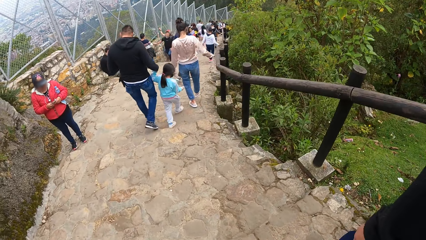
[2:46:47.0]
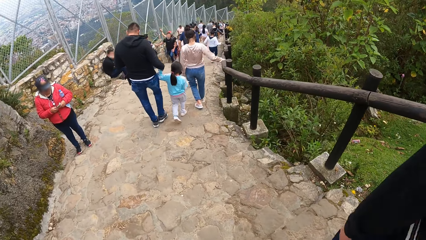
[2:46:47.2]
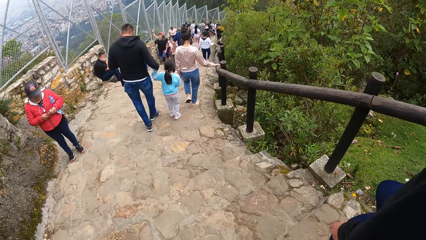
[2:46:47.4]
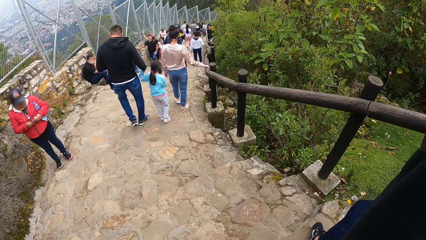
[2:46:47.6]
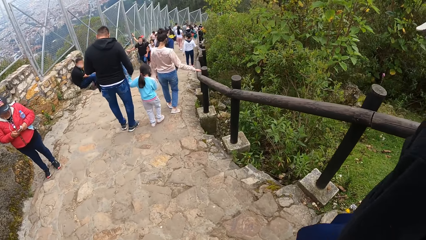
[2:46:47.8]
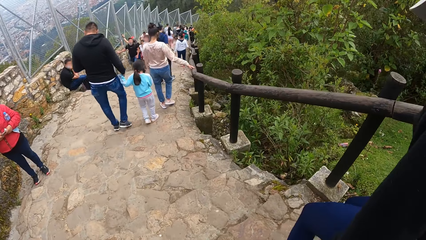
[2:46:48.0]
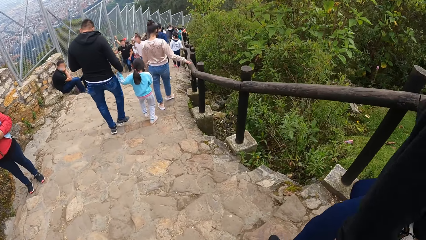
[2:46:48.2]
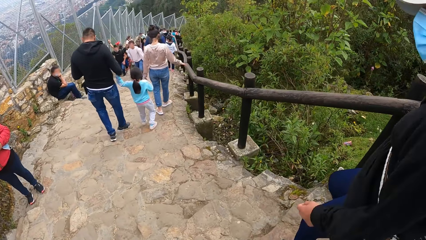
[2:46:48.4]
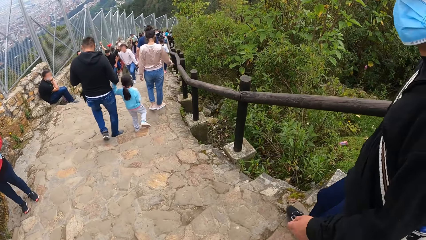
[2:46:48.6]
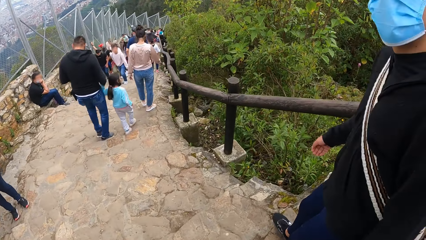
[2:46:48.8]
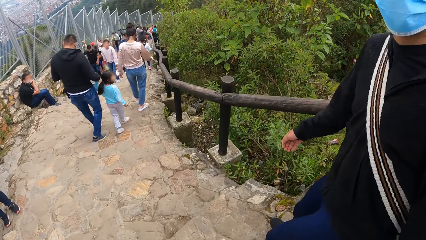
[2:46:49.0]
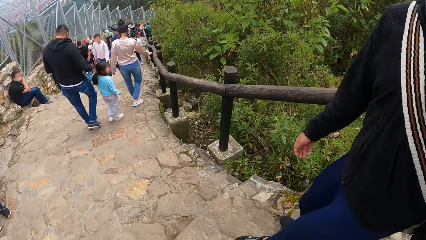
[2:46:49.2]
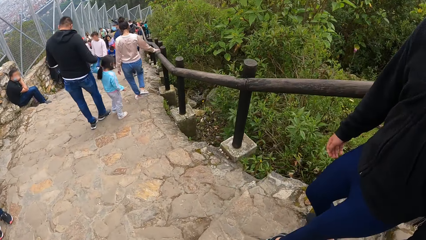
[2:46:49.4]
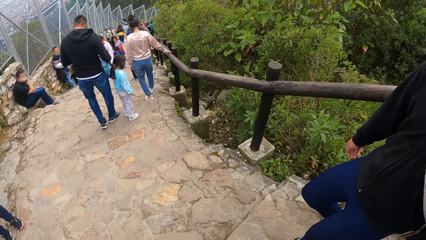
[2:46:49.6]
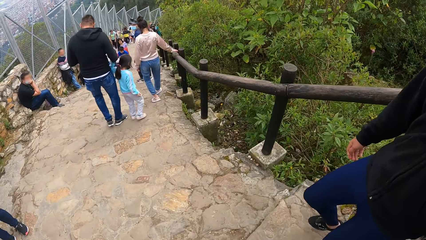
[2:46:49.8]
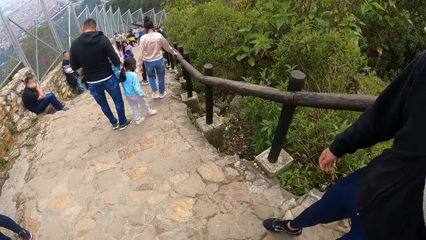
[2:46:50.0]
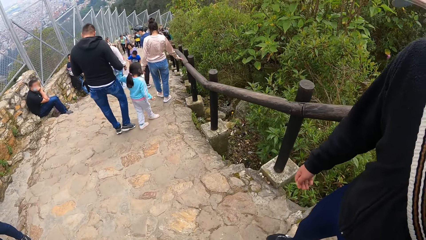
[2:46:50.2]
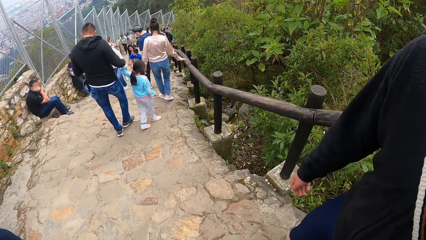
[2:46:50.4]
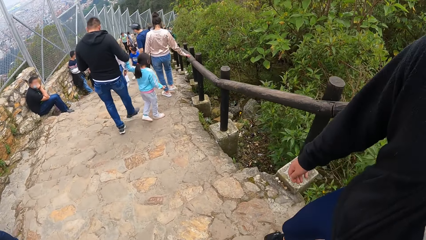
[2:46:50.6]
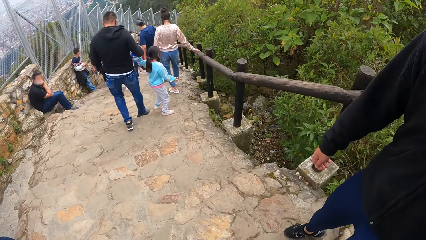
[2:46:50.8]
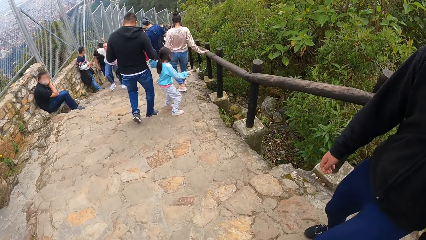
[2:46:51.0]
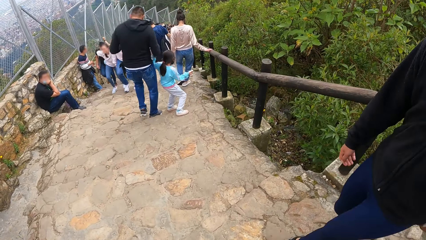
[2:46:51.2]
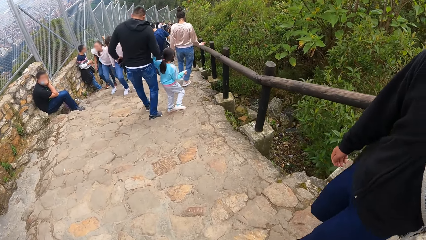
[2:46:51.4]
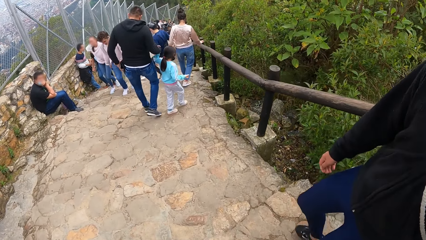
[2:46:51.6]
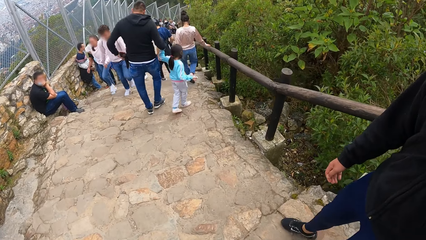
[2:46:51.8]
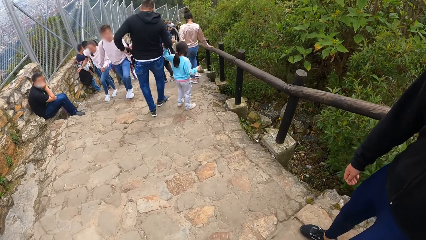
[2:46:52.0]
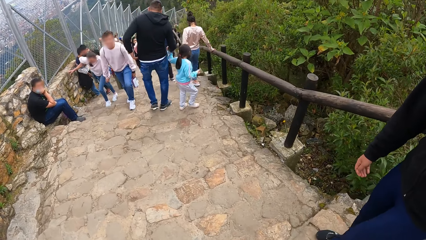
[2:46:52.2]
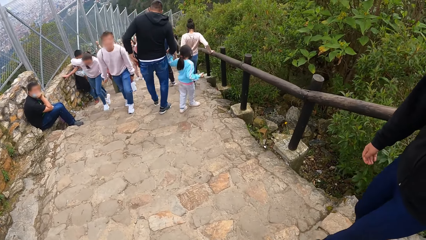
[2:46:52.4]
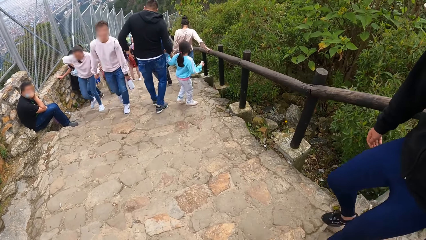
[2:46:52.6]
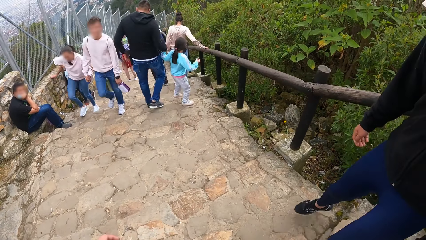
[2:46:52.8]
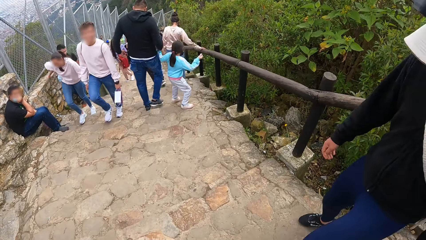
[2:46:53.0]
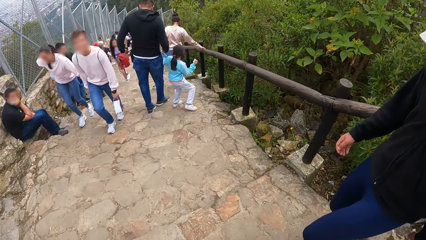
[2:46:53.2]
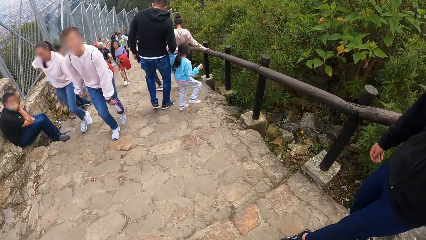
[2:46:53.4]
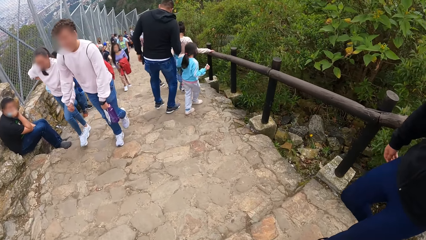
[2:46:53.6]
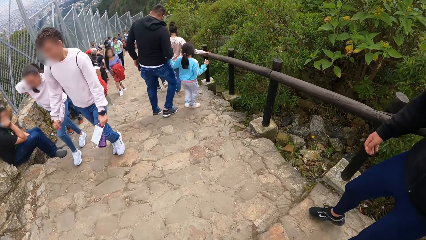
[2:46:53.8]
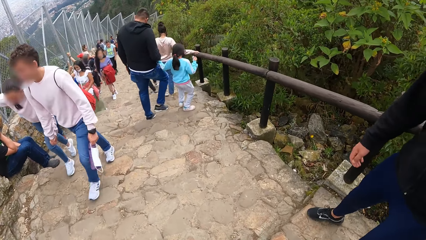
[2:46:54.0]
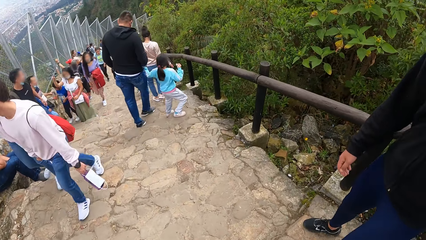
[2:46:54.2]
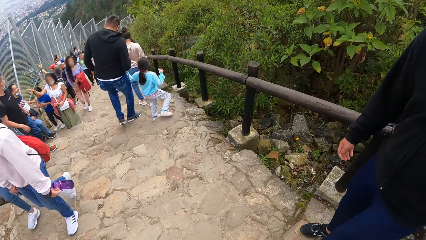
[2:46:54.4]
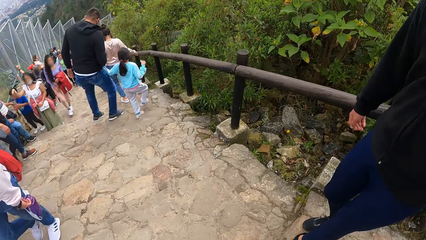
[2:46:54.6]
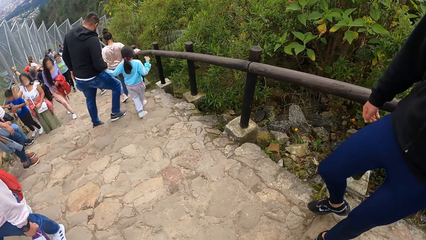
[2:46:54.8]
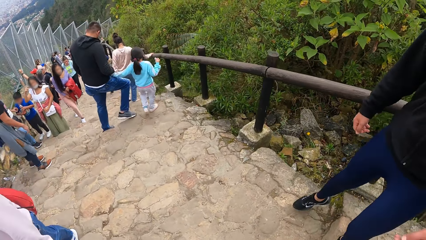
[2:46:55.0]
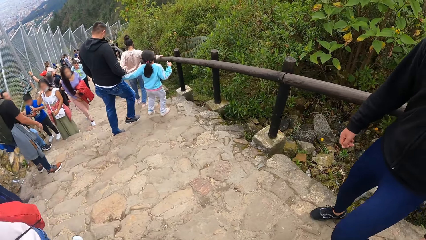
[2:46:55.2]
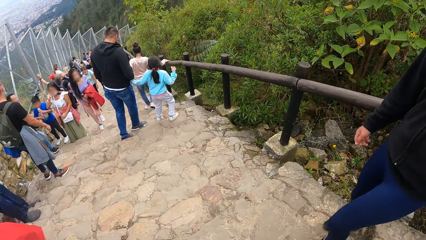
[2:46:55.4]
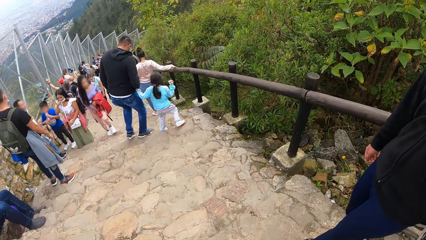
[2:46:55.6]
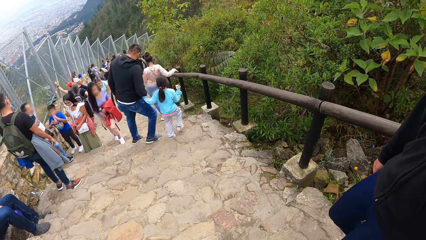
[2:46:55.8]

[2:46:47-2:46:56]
A man looks at the camera wearer. The man walks down the hill.

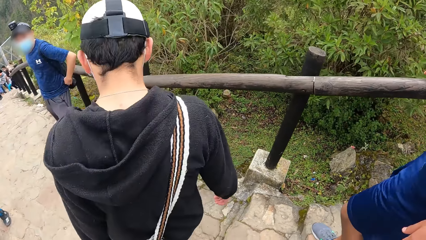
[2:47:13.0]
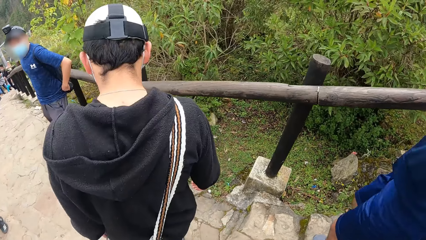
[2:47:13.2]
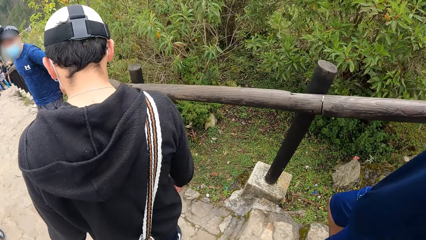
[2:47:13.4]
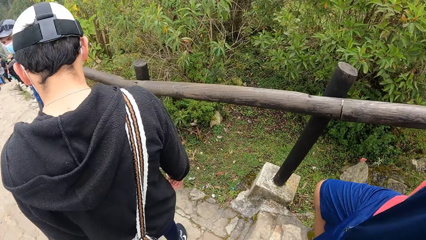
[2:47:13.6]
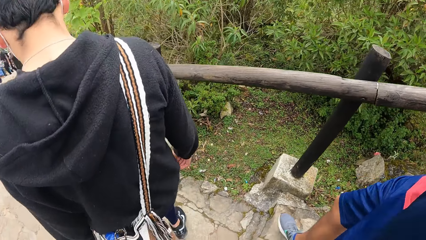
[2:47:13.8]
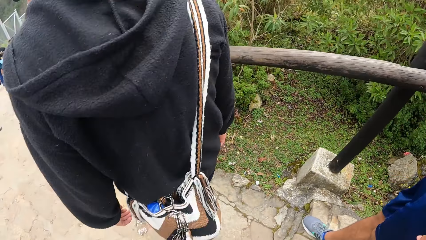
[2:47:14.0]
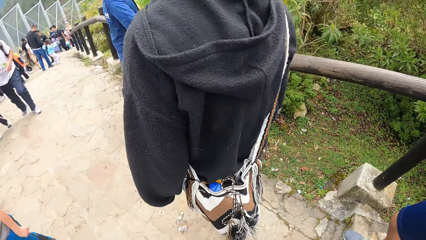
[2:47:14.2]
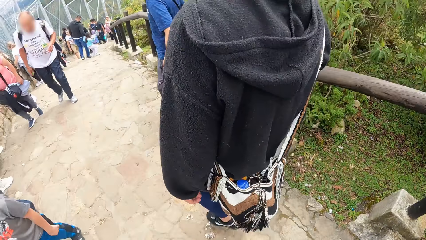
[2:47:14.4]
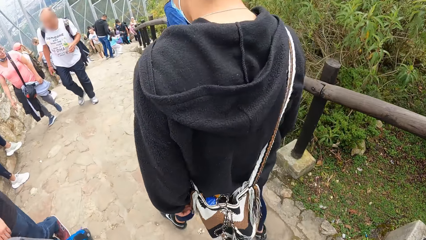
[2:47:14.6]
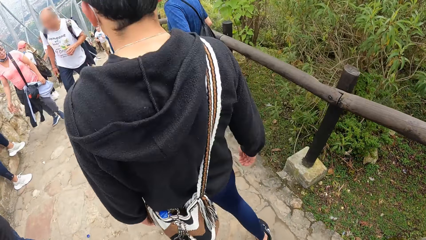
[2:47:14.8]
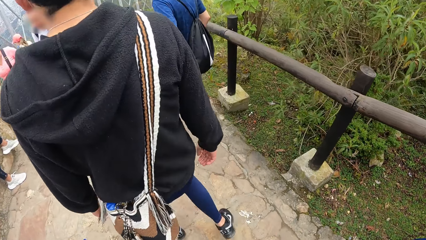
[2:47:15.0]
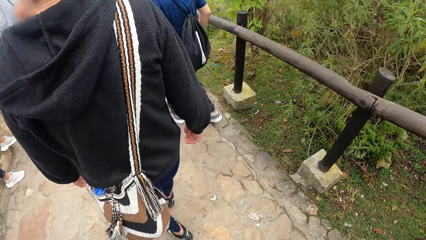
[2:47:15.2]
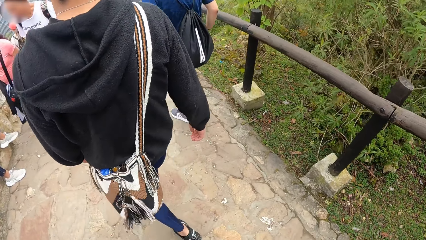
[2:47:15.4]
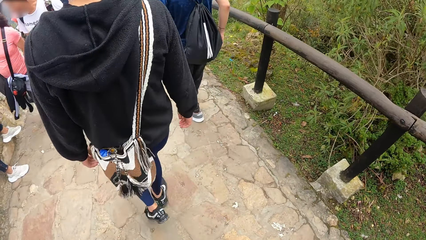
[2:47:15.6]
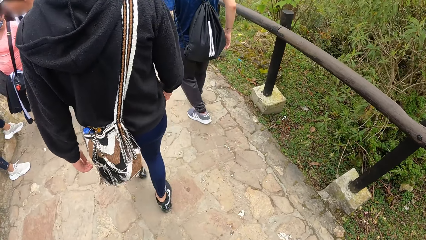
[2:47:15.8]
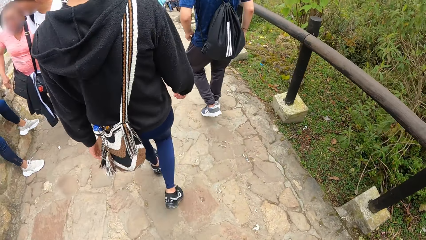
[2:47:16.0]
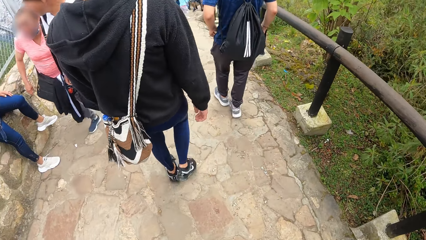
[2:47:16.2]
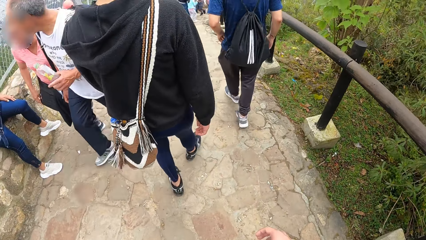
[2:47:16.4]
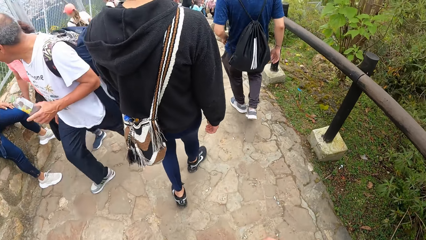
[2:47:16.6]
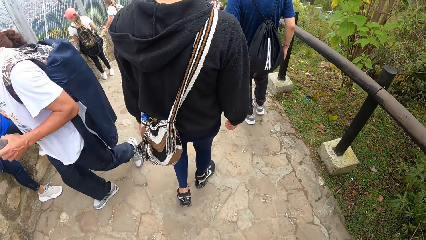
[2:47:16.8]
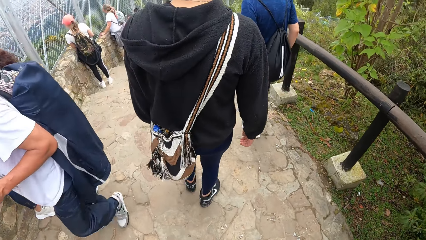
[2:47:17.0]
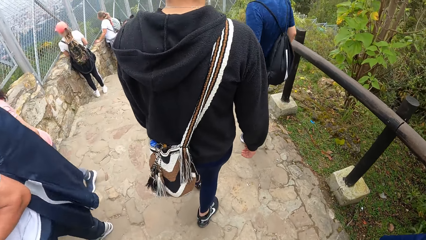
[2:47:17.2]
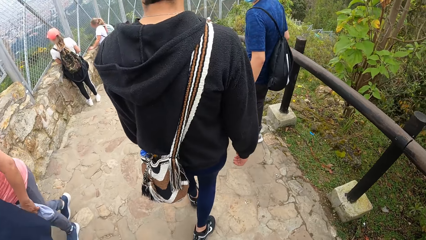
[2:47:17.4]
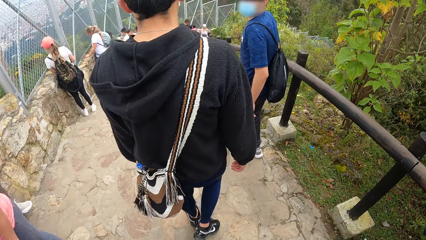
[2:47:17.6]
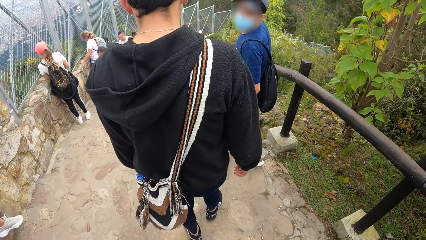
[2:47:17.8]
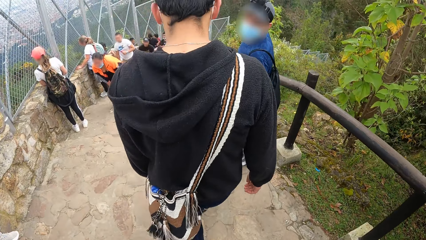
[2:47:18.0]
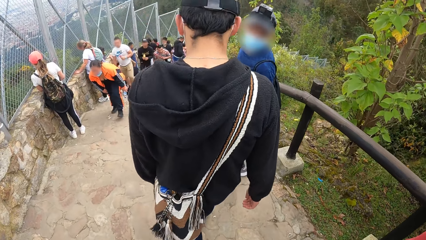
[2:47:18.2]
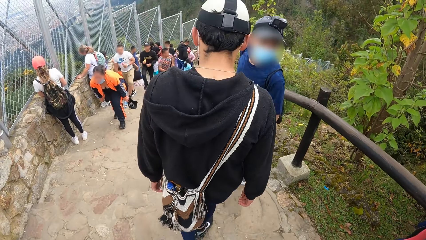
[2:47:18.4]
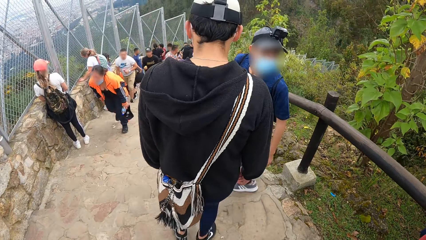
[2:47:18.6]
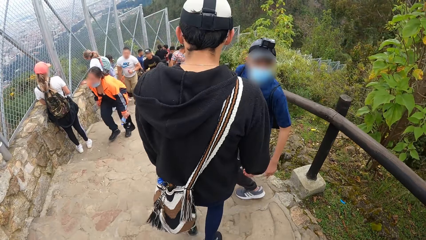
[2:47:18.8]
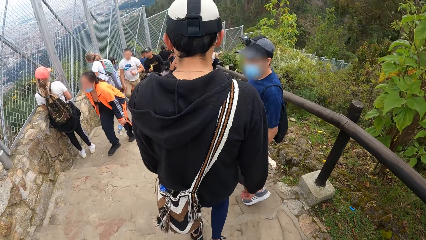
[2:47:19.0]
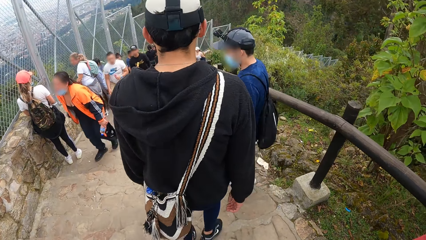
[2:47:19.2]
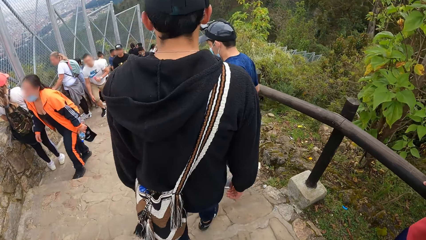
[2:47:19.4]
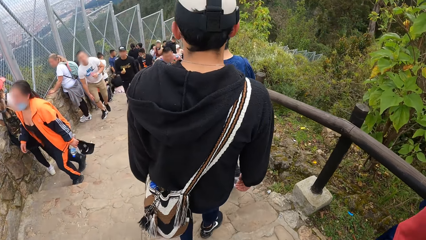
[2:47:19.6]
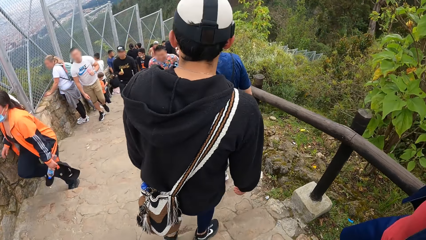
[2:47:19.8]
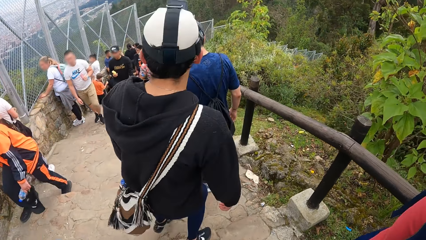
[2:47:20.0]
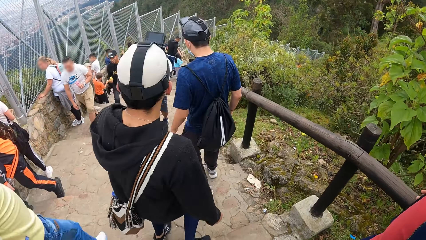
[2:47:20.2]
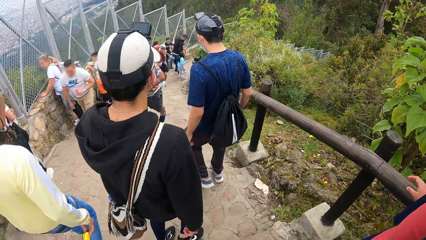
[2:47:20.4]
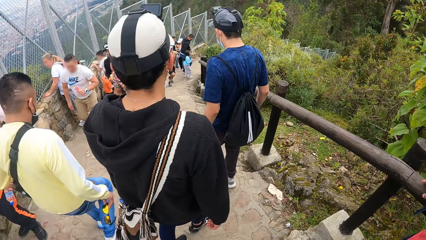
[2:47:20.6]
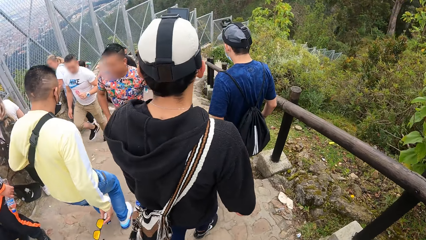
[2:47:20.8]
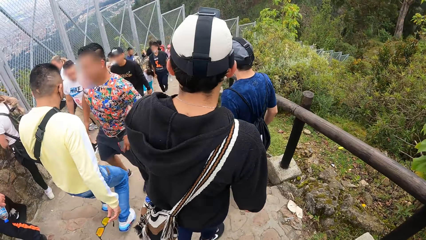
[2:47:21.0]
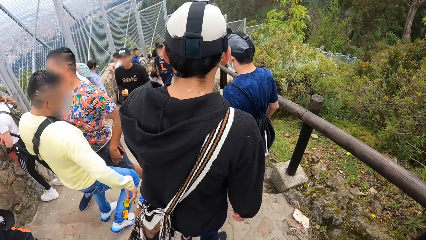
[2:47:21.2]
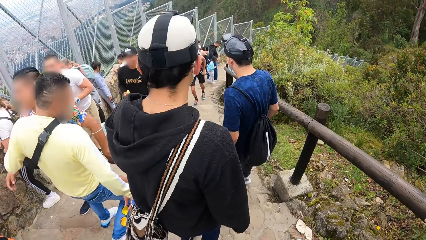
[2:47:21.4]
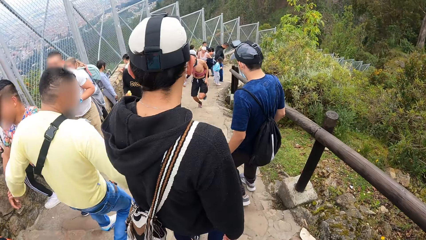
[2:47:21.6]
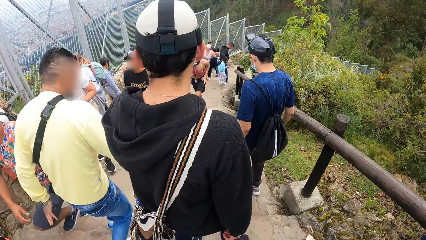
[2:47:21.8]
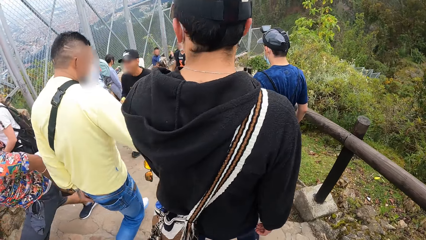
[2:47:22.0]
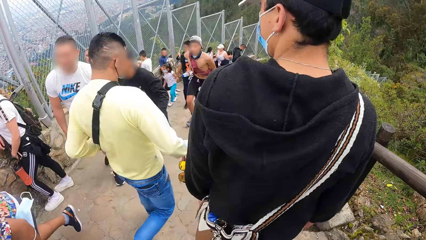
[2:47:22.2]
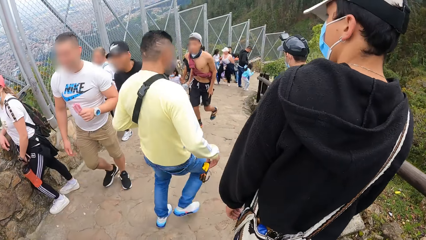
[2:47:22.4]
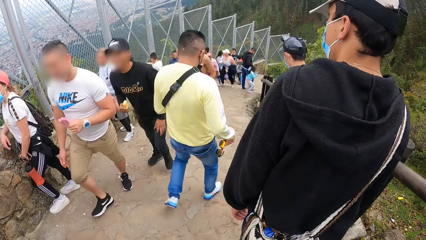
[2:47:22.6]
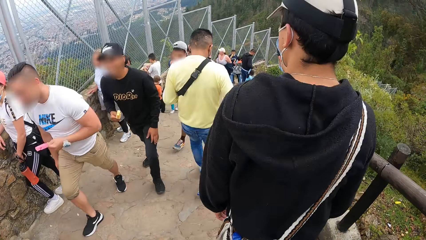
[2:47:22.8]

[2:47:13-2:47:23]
A man walks down the staircase. Another man holds the staircase's handrail.
